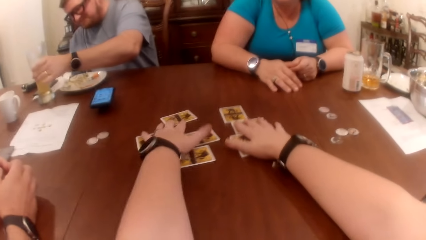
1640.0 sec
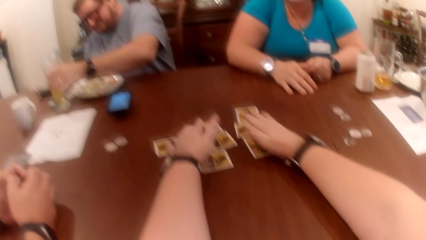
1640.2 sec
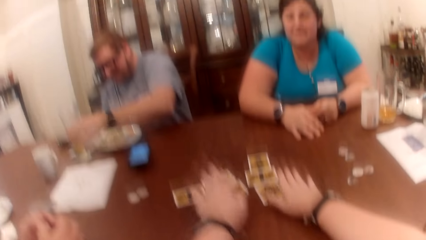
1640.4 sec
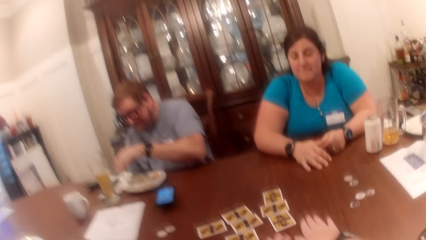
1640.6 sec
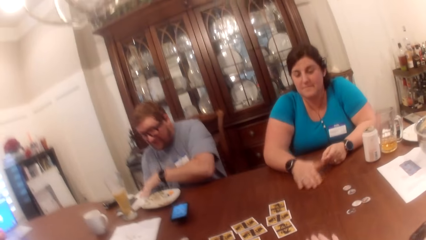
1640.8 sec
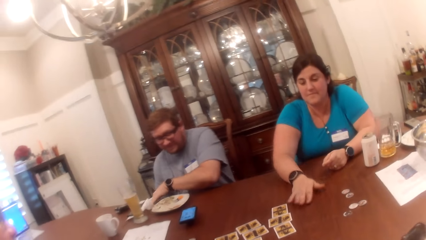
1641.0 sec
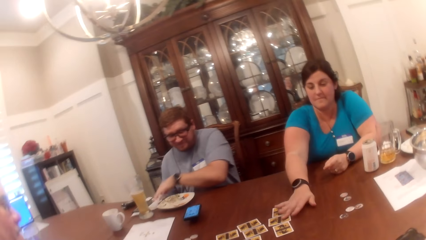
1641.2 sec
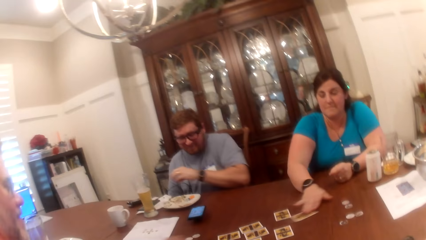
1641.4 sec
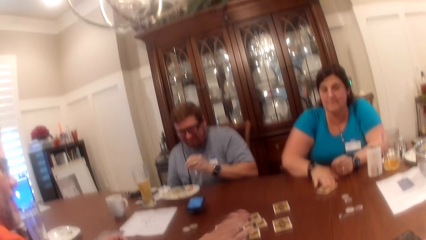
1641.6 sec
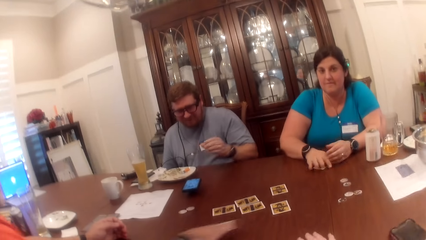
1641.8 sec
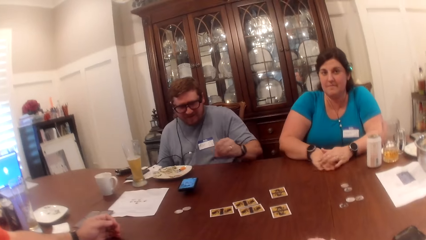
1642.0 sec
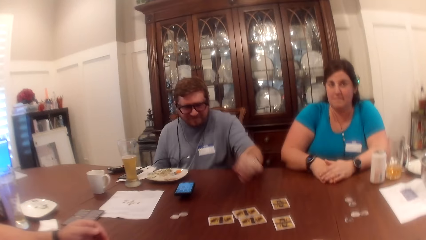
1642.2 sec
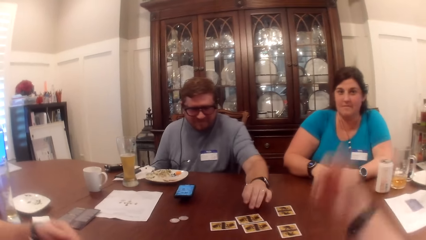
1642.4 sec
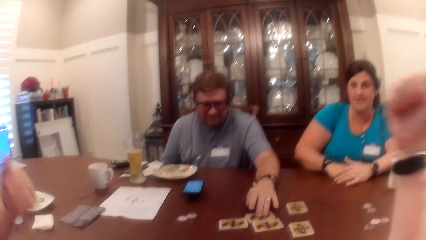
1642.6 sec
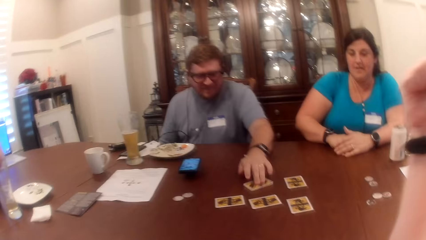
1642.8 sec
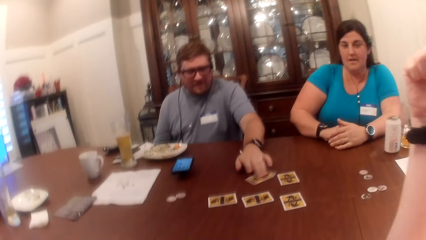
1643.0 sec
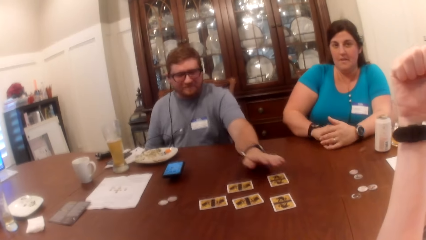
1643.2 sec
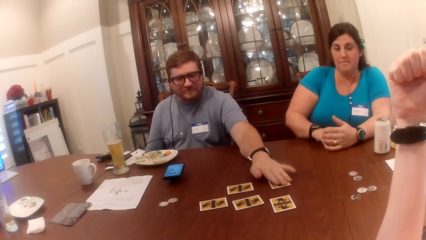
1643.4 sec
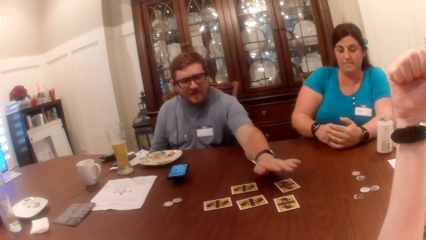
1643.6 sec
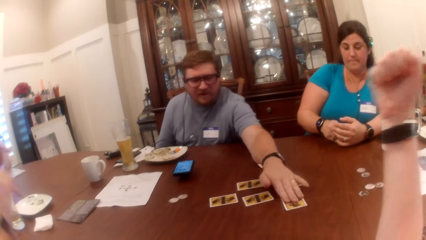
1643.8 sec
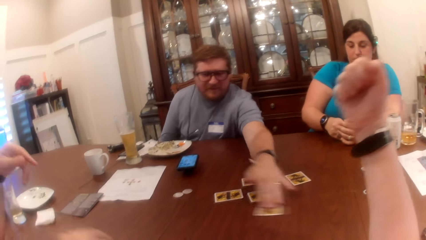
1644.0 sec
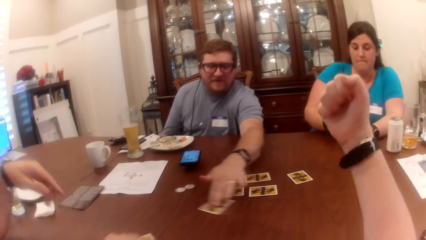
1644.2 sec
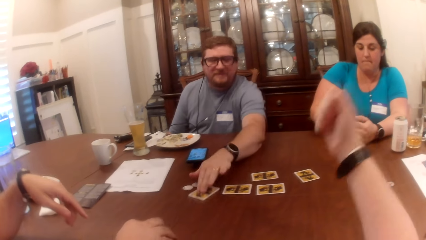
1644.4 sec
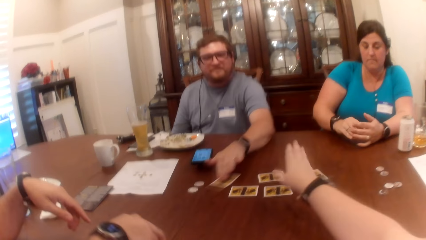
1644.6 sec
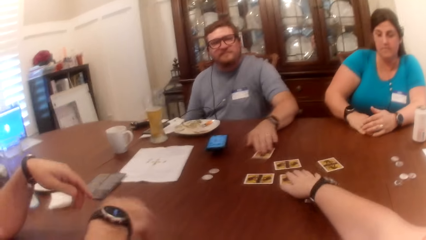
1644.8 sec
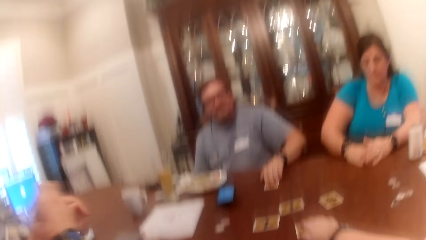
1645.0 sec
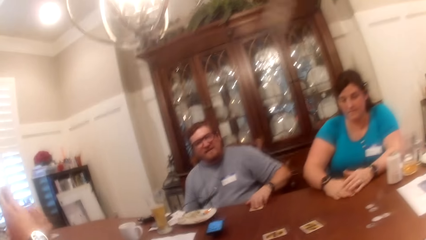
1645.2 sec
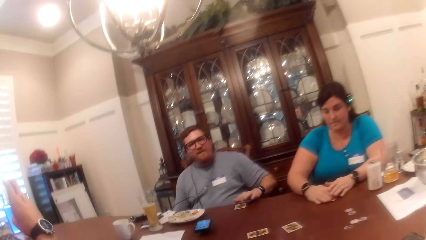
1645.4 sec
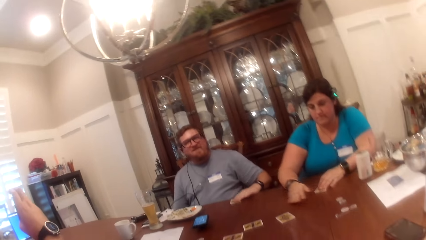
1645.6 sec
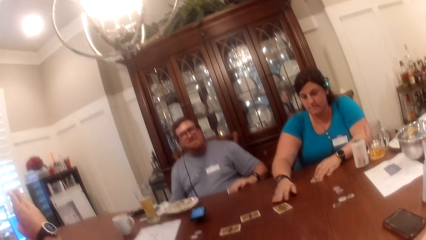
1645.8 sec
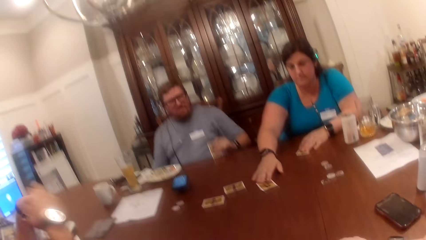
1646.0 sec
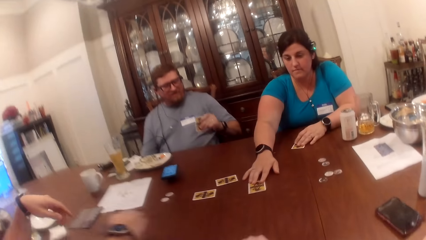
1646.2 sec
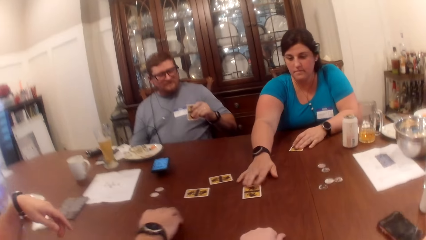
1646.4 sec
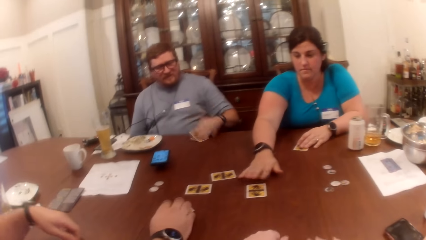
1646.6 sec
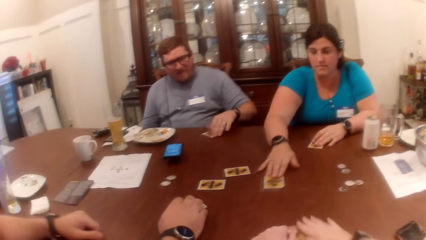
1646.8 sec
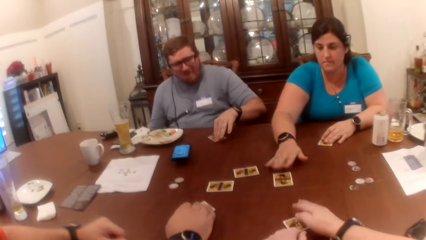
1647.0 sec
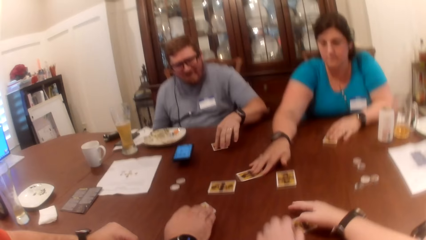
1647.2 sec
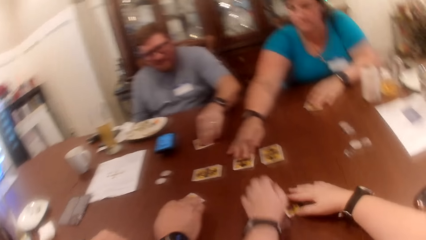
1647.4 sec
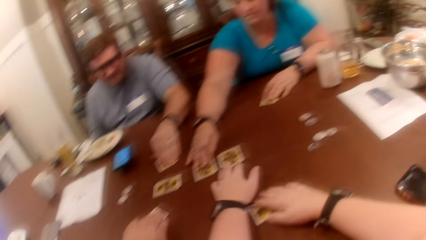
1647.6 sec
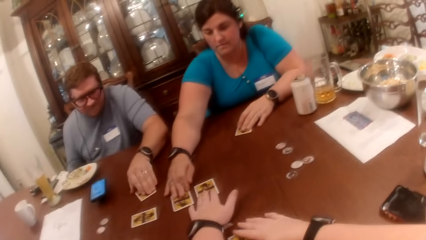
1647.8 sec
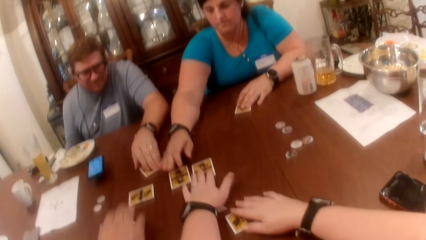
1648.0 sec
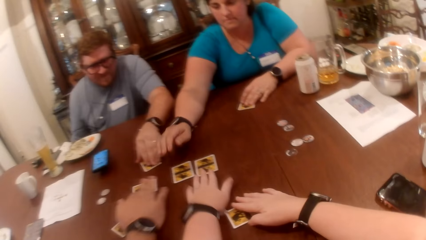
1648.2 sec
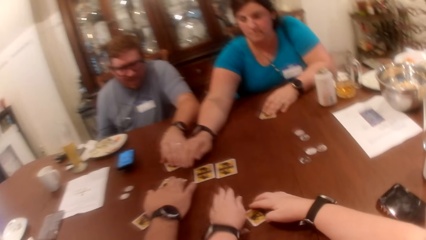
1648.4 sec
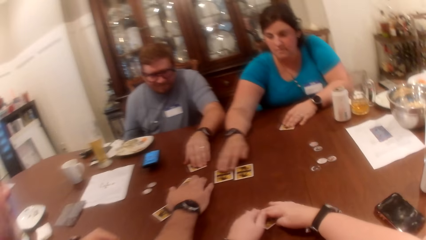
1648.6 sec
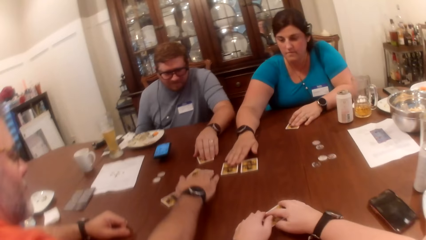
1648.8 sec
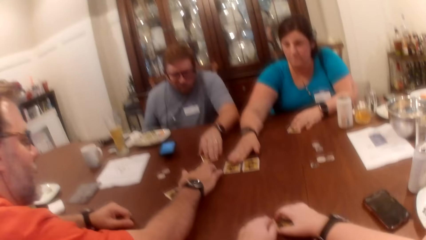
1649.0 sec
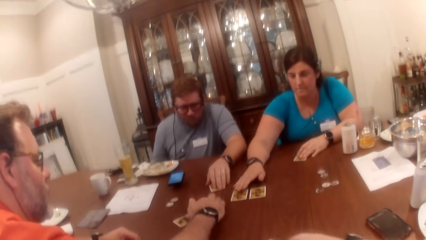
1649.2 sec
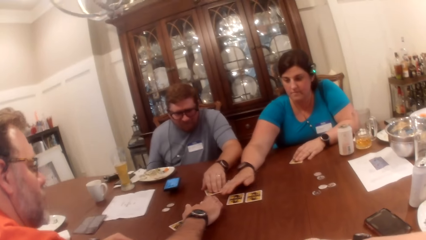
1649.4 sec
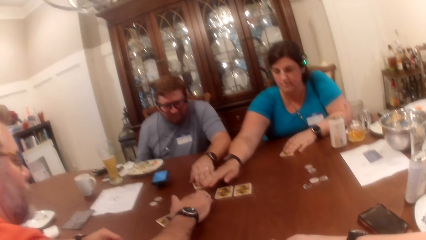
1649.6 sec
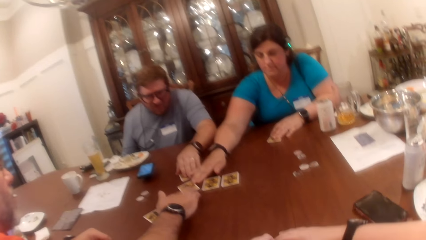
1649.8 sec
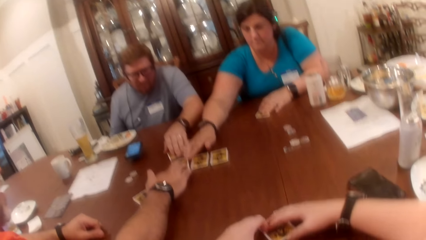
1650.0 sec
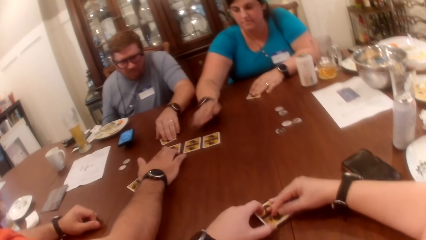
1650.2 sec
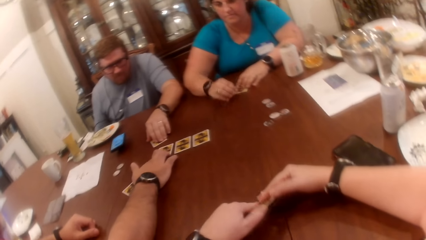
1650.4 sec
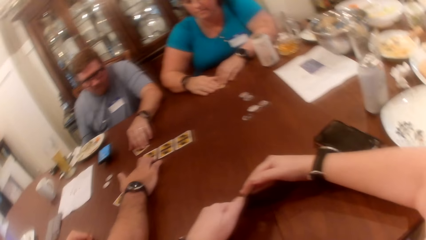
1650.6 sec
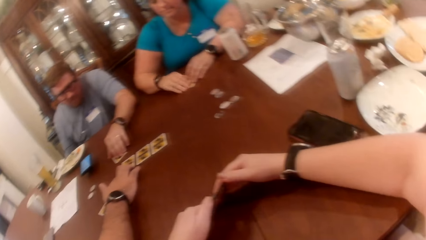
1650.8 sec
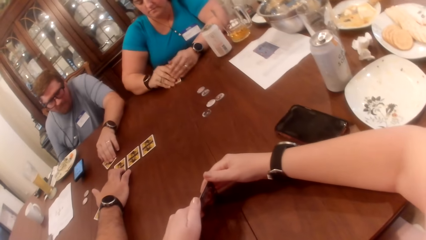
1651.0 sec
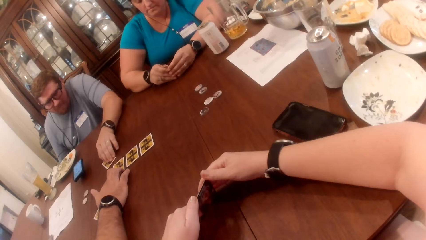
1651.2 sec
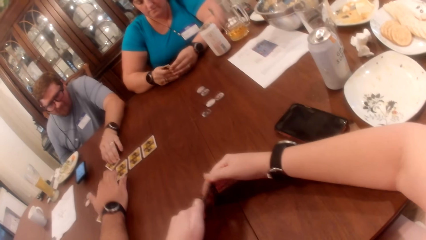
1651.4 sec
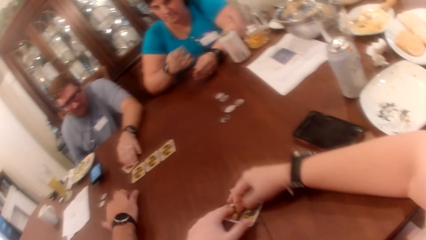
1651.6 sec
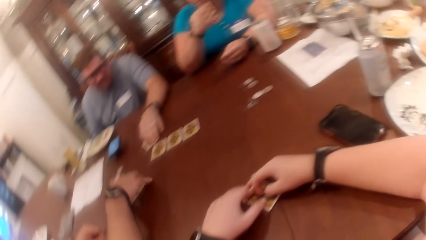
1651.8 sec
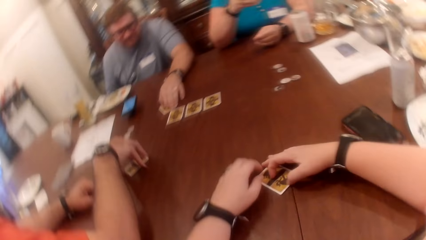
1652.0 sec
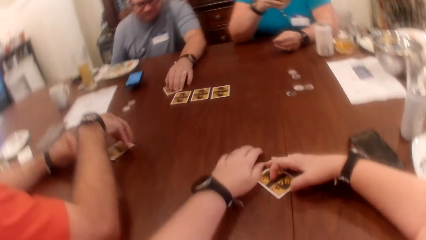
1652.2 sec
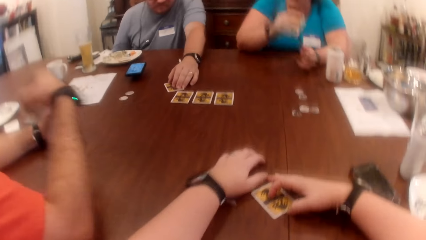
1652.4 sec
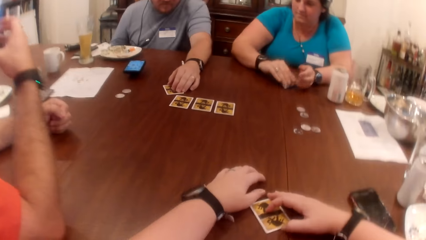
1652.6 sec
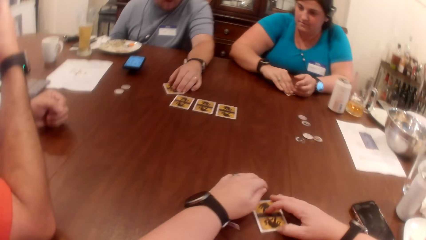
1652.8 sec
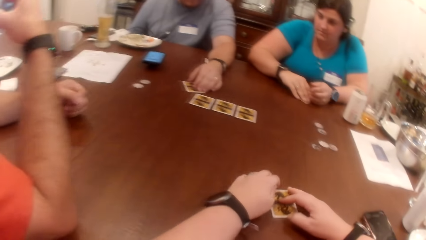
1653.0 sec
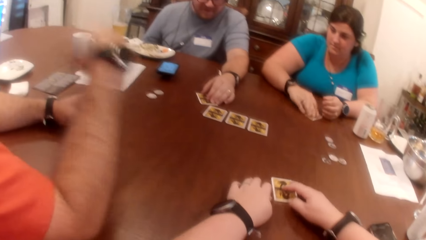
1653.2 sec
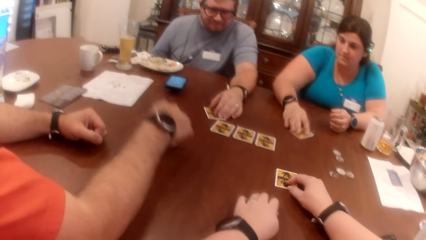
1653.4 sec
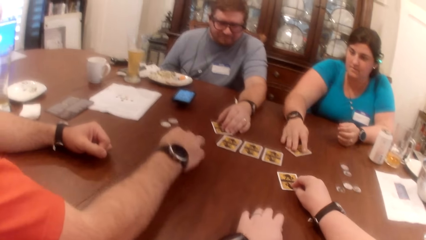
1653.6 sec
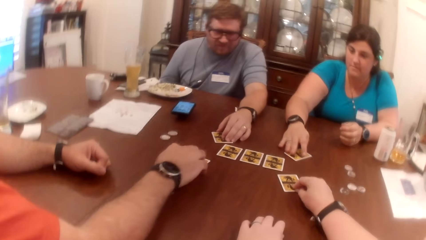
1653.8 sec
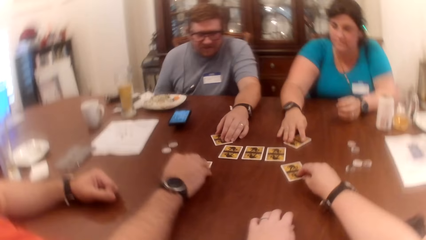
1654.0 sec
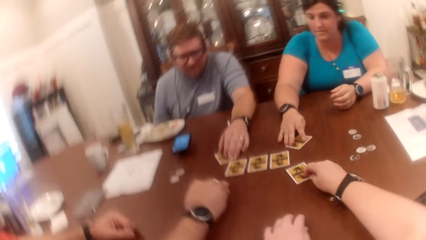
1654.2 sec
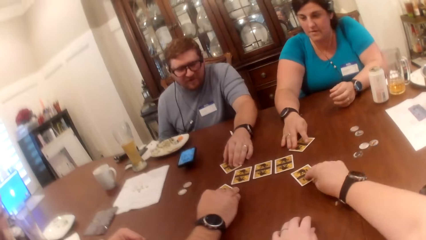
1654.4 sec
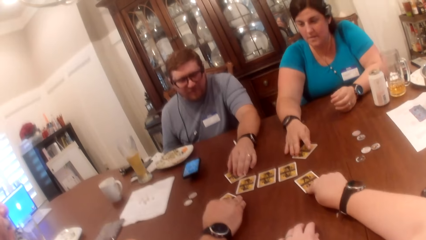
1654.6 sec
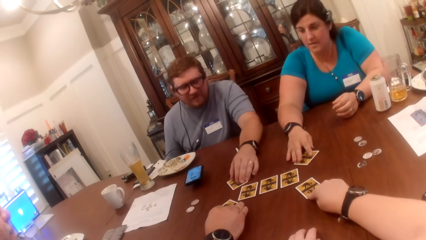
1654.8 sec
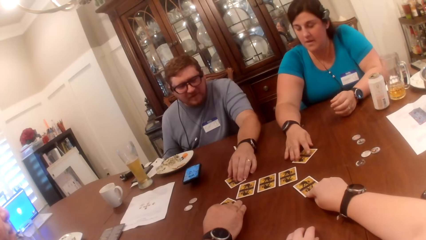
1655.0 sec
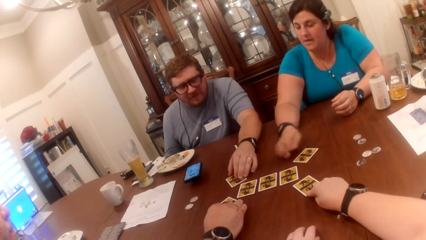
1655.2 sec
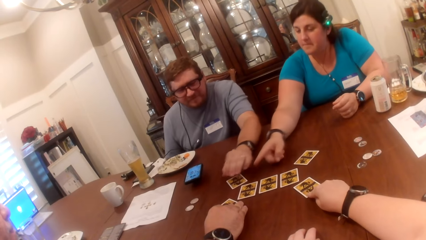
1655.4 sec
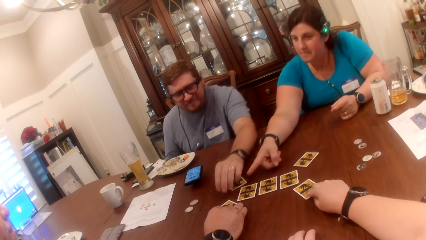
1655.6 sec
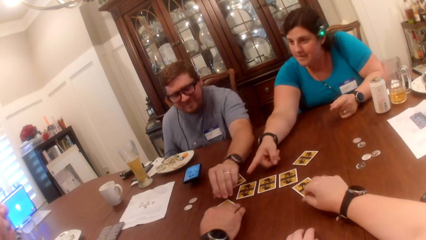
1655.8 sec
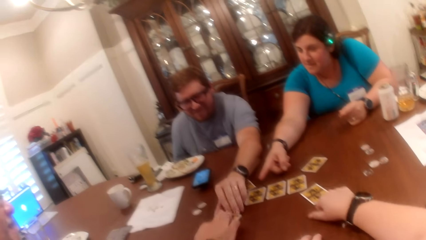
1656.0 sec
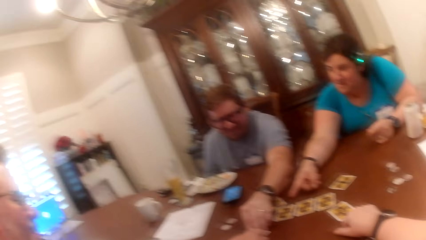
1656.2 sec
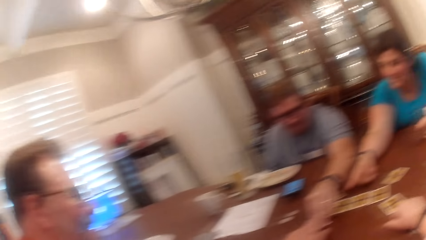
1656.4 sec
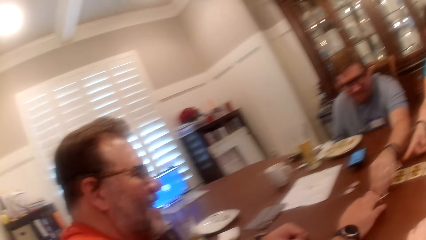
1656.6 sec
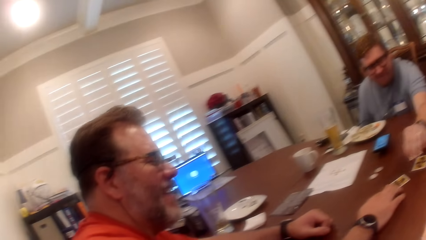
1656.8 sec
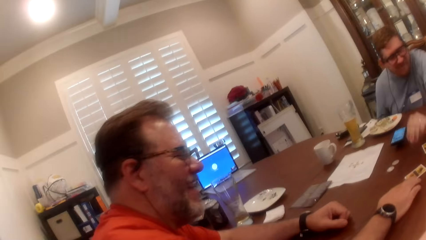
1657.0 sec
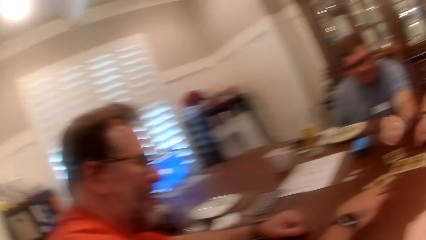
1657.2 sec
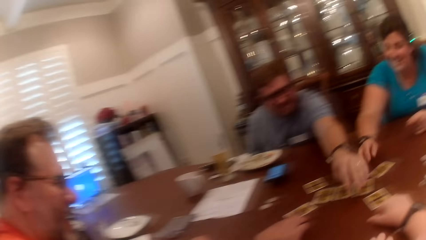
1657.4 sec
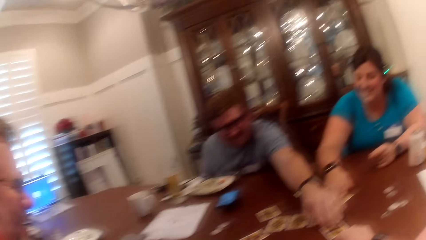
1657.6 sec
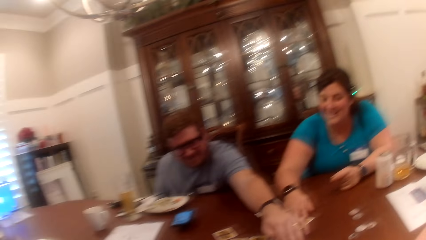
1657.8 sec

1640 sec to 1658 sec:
A man puts the glass of drink in his left hand on the table. The camera wearer raises her right hand. Another man drags a card on the table towards himself with his right hand. The first man adjusts a card on the table with his left hand and drags a card on the table towards himself with his left hand. The camera wearer picks up a card. The other man picks up the card on the table with his right hand. The camera wearer drags a card on the table towards herself with her right hand. The first man picks up the card from the table with his left hand. A woman pushes a card on the table forward with her right hand. The other man drops the card in his right hand on the table. The first man drops the card in his left hand on the table. The camera wearer pushes the card on the table forward with her right hand. The woman drags the card on the table backwards with her right hand. The first man pushes the card on the table forward with his left hand. The woman adjusts a card on the table with her right hand. The camera wearer touches a card on the table with her left hand. The other man adjusts a card on the table with his right hand. The camera wearer flips a card. She drags the card on the table towards her with both hands. The woman touches a card on the table with her right hand. The camera wearer picks up the card on the table with both hands. The woman holds the card on the table with both hands and picks up the card on the table with her right hand. The other man picks up the card on the table with his right hand. The woman drops the card in her right hand on the table. The camera wearer slips the card on the table forward with her right hand. The woman slips the card on the table forward with her right hand. The other man drops the card in his right hand on the table. The woman points at the card in the right hand of the other man. The first man touches the card in the other man's right hand with his left hand.
